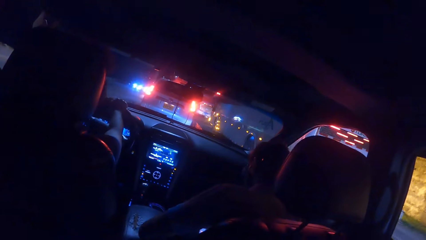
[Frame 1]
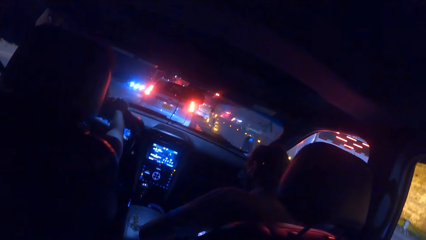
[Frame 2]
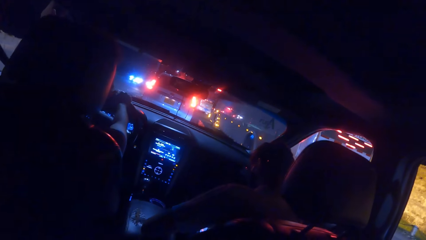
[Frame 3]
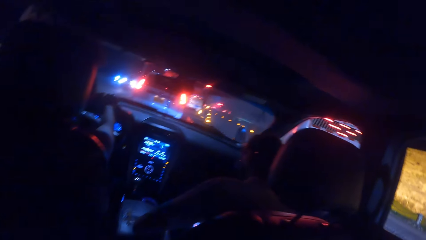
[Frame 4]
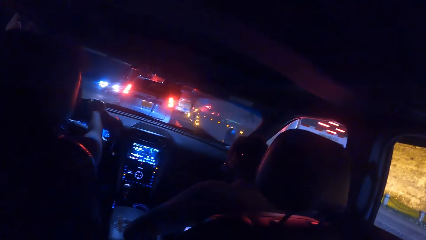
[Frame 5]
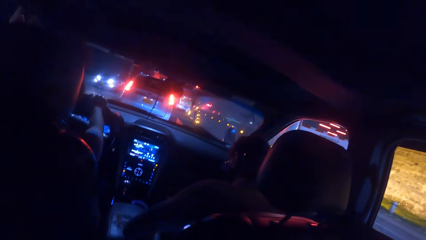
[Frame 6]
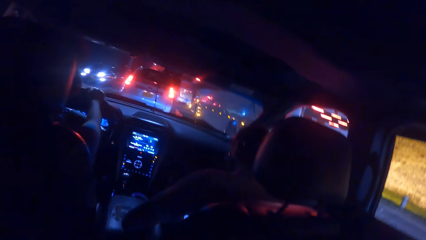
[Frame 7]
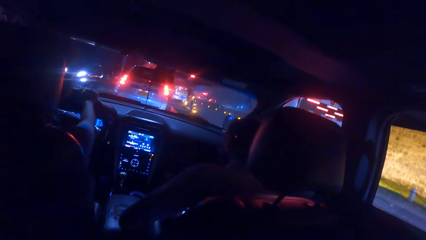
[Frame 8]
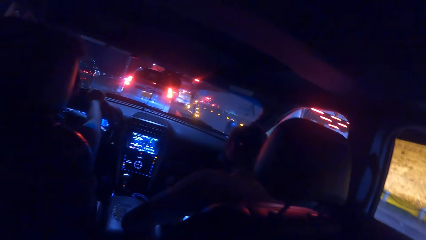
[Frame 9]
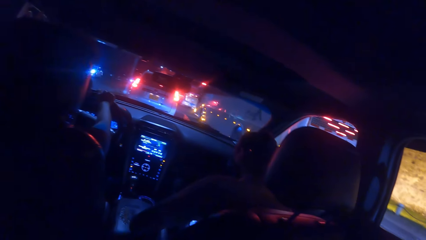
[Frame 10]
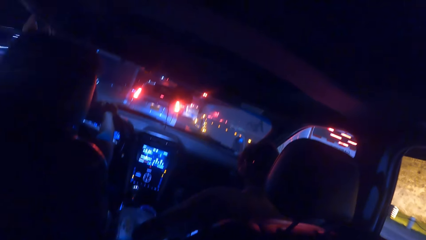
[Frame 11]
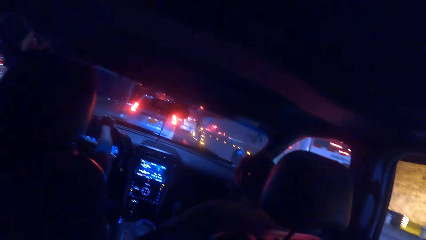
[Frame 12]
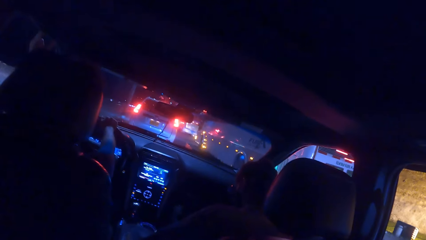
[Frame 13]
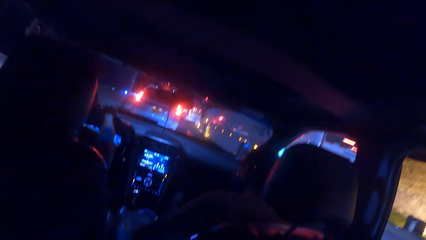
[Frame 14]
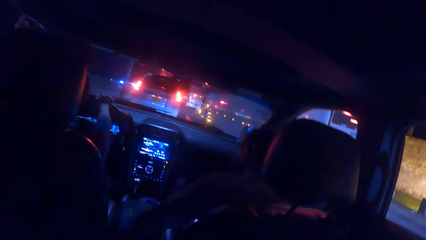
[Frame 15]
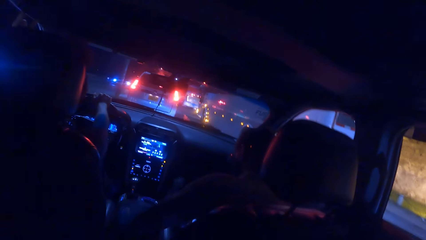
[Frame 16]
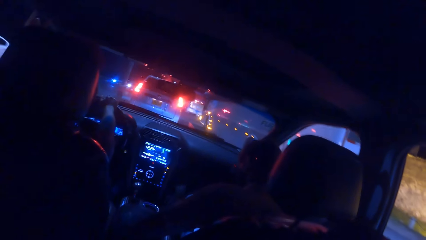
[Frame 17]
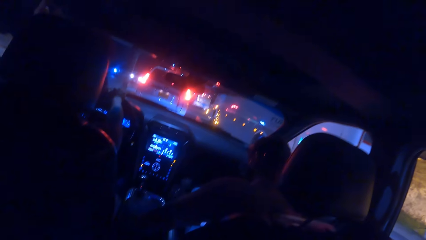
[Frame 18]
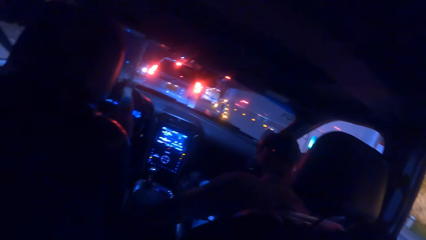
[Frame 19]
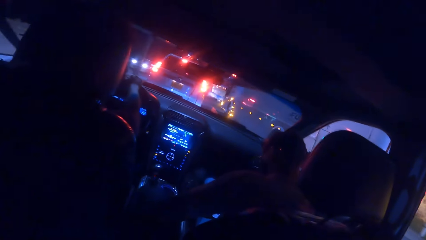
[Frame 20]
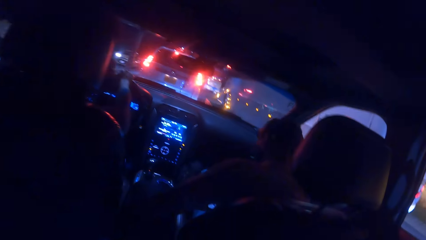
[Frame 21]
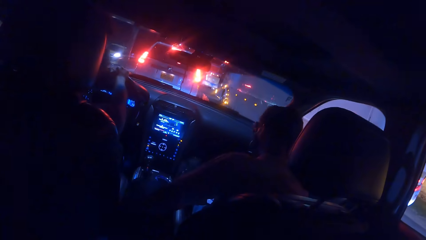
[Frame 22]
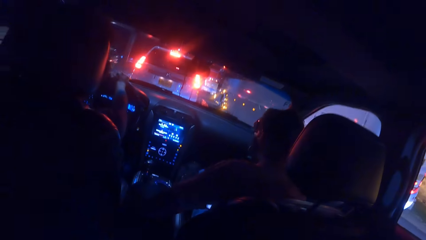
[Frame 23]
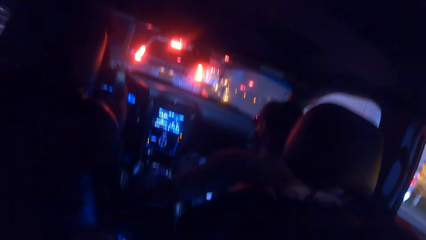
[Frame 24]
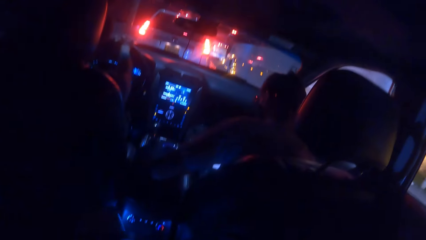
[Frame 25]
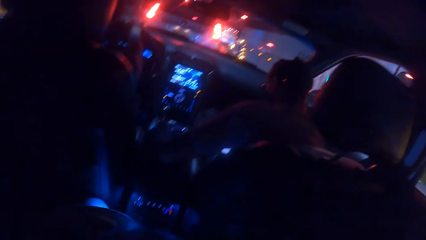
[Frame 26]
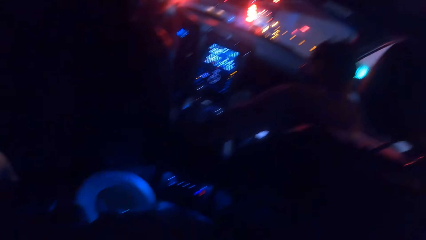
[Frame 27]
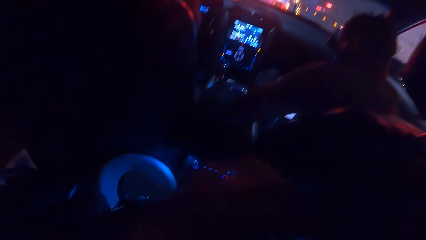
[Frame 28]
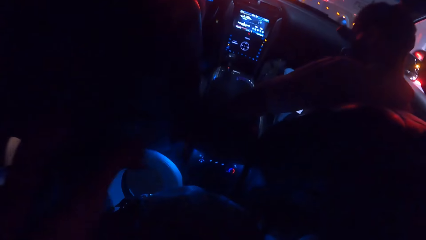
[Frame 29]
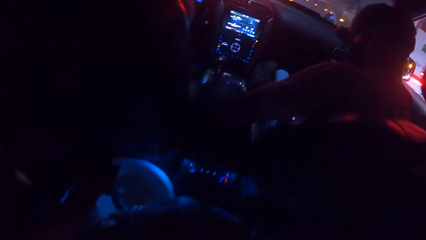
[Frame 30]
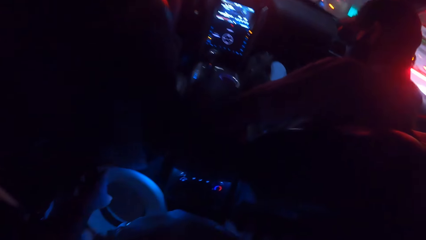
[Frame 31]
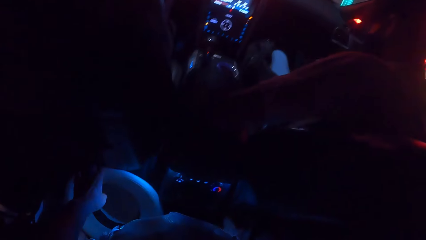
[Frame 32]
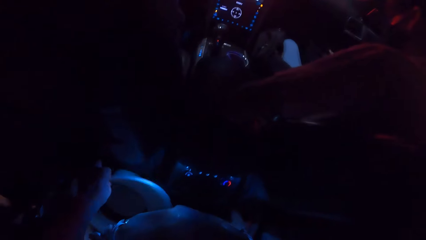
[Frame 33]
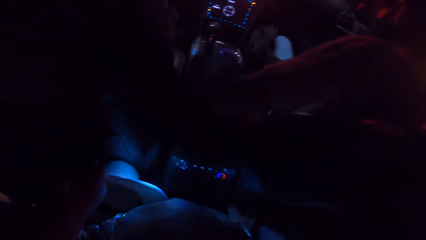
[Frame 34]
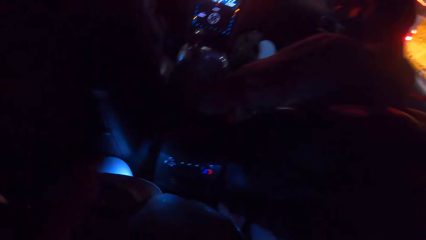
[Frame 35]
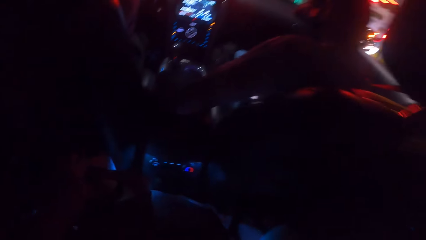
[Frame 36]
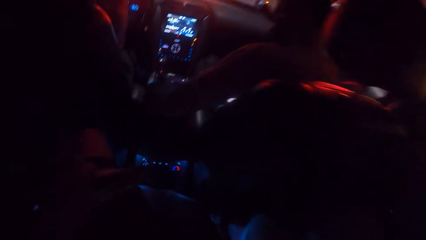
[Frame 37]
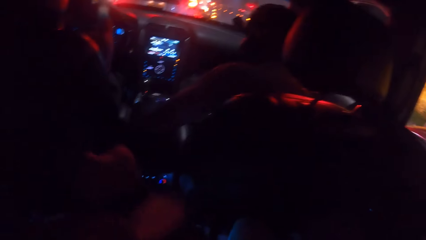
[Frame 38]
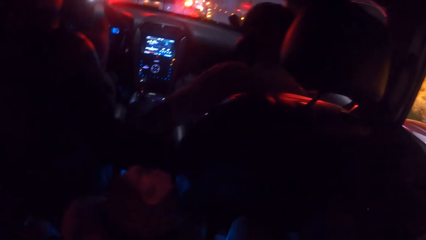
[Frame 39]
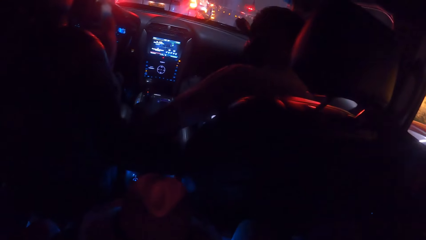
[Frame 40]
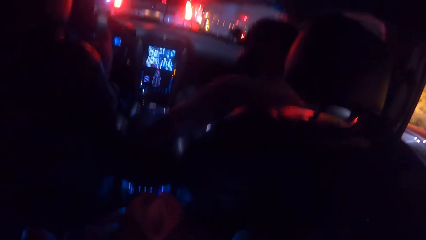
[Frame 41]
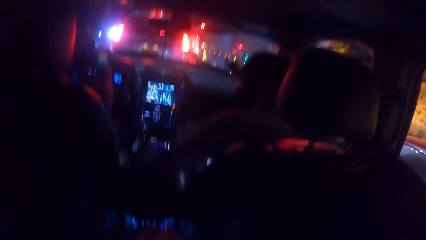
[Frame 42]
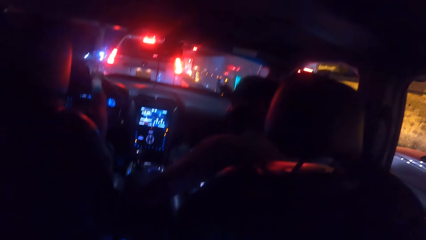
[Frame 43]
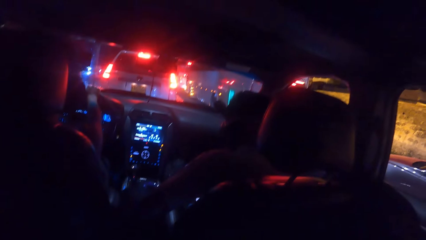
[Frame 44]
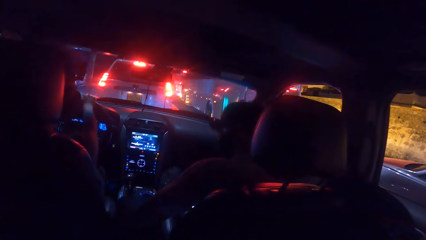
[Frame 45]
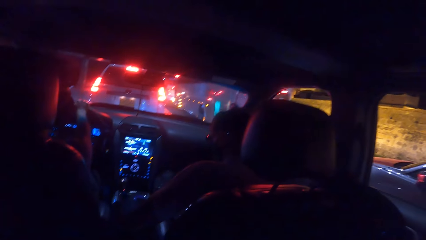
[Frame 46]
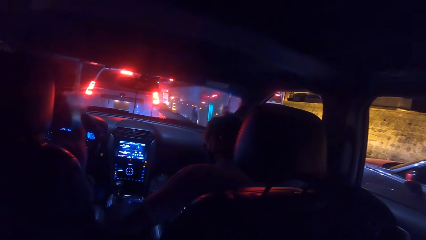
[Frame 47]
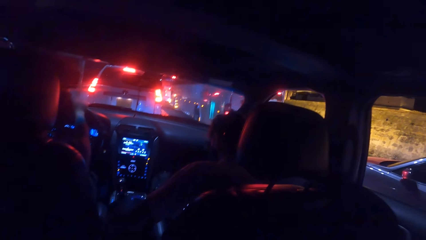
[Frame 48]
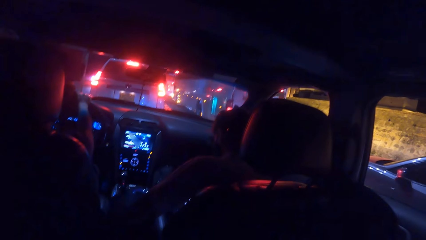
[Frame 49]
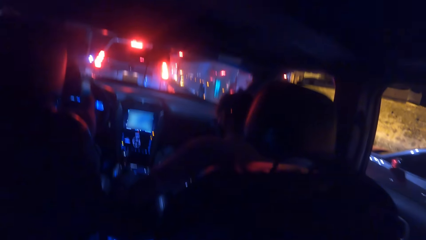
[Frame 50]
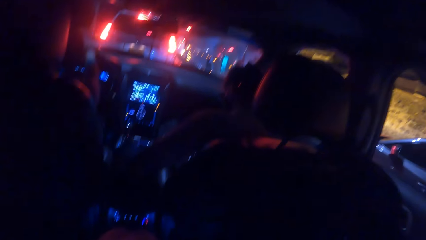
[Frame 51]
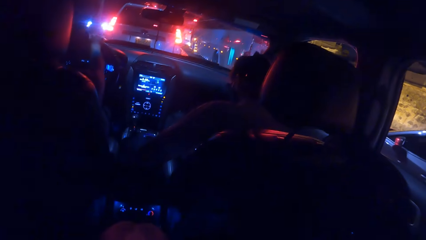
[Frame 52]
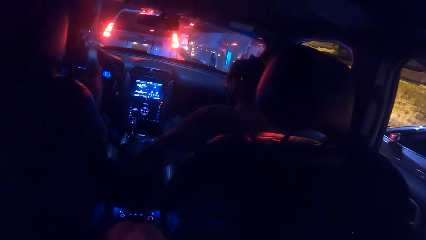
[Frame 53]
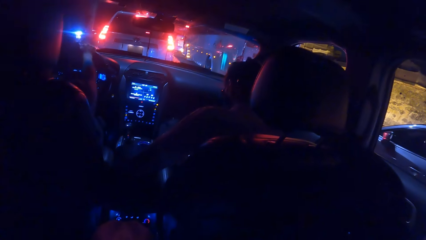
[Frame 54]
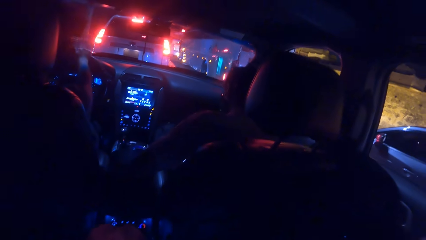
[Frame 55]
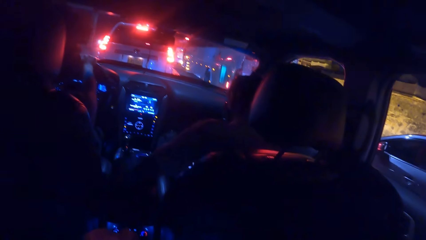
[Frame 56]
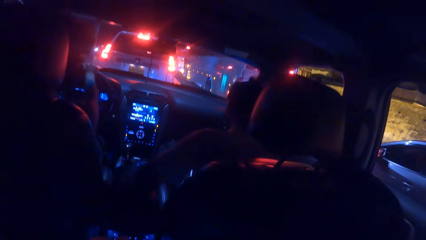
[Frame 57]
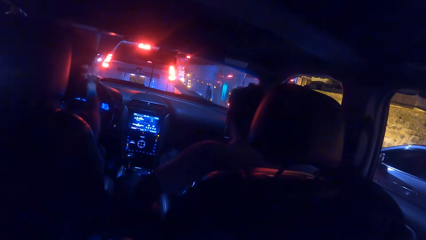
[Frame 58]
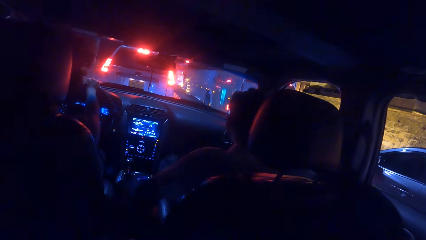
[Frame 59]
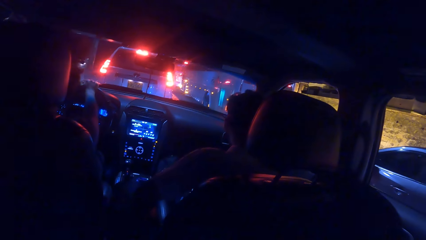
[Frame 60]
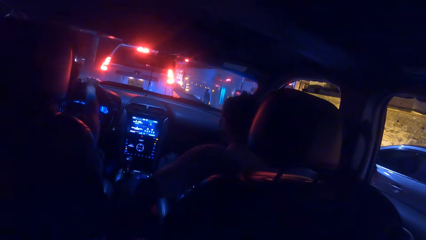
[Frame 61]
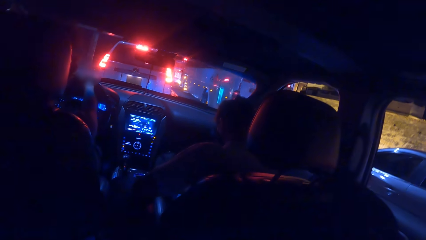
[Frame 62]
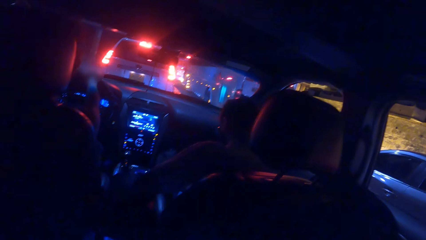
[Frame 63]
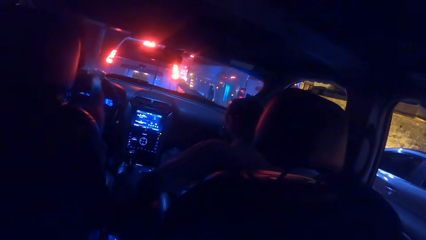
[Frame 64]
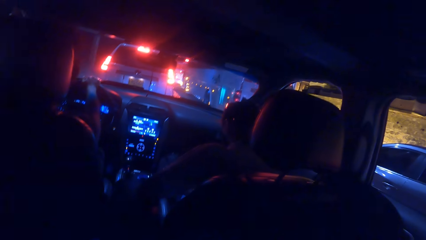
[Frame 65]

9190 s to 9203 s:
A person moves a hand. The camera wearer picks up a hat from an arm rest of the car with his left hand. He holds the hat with both hands.

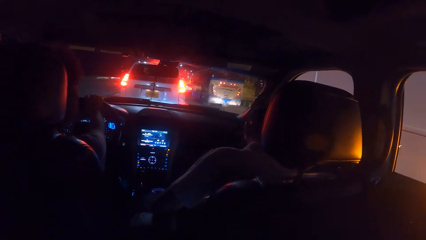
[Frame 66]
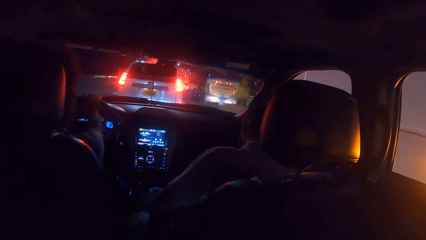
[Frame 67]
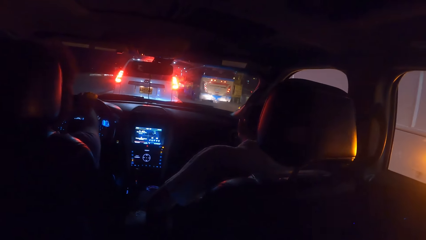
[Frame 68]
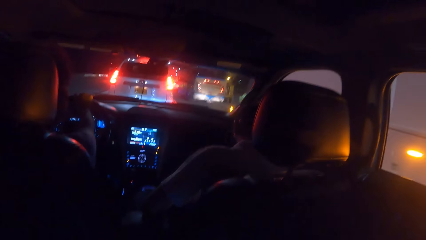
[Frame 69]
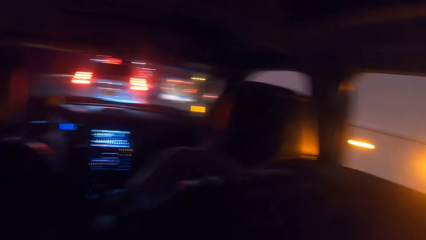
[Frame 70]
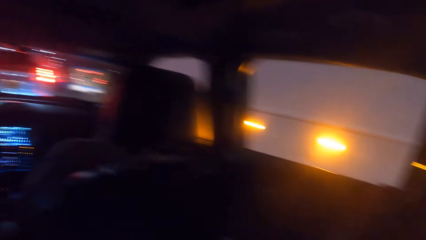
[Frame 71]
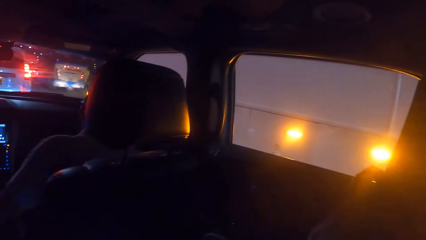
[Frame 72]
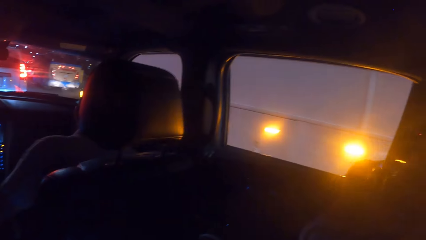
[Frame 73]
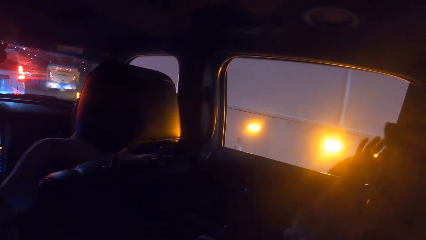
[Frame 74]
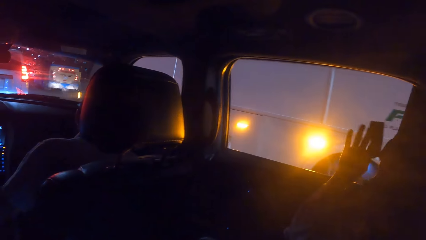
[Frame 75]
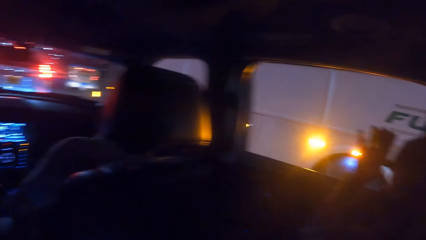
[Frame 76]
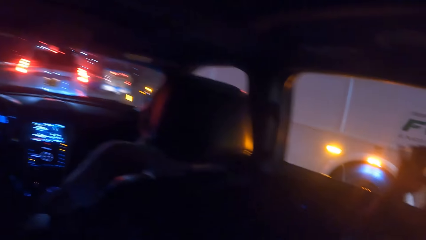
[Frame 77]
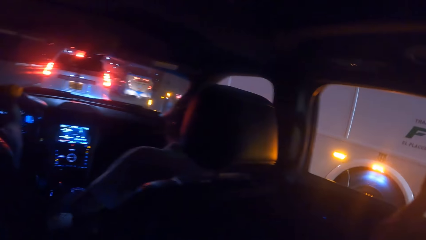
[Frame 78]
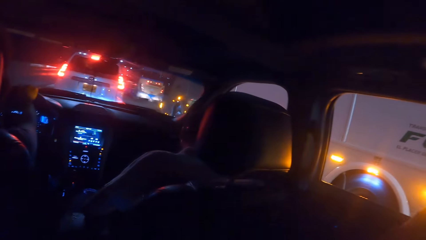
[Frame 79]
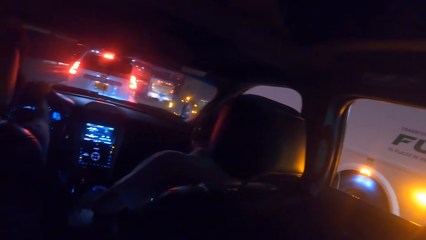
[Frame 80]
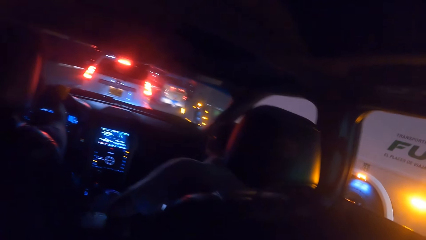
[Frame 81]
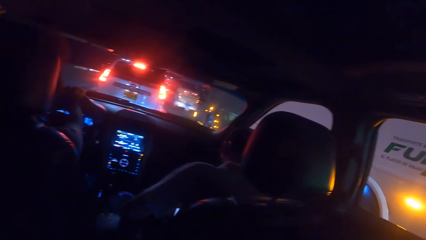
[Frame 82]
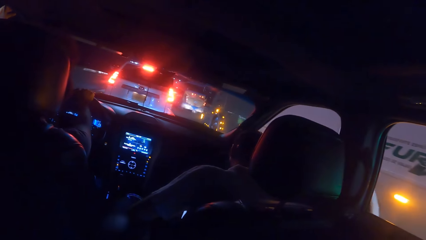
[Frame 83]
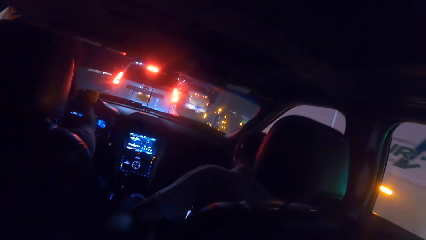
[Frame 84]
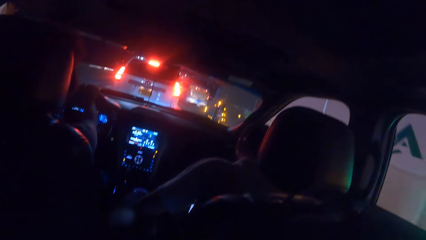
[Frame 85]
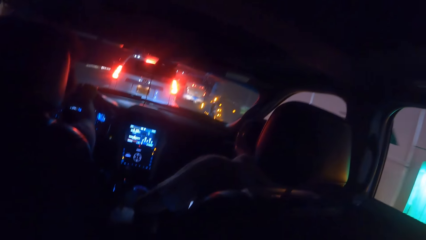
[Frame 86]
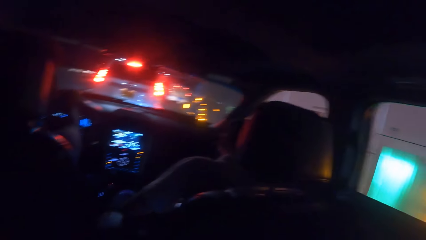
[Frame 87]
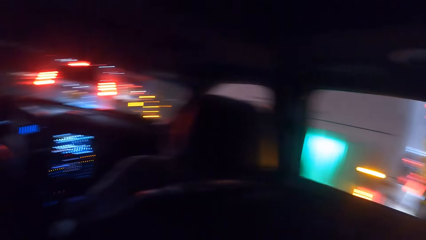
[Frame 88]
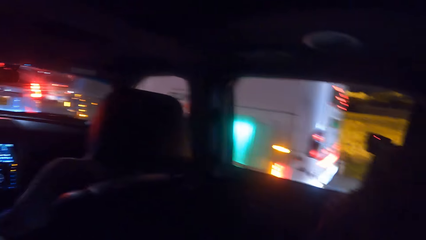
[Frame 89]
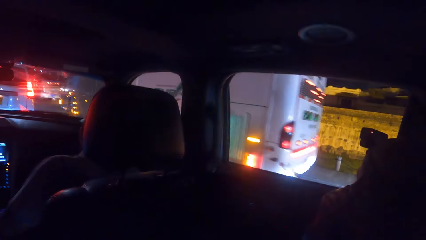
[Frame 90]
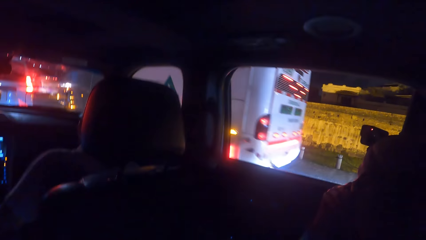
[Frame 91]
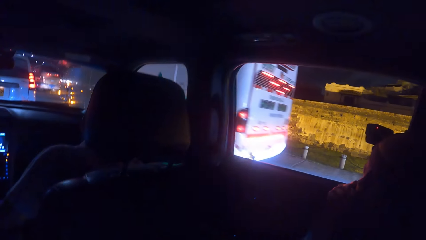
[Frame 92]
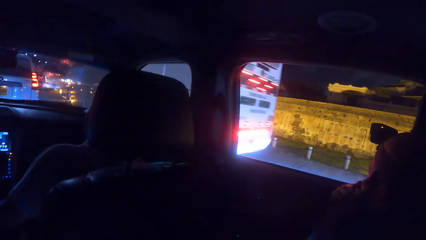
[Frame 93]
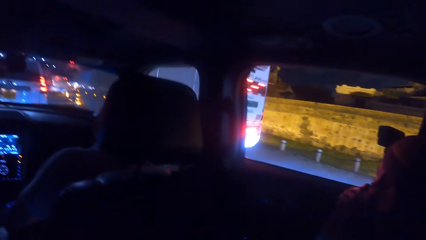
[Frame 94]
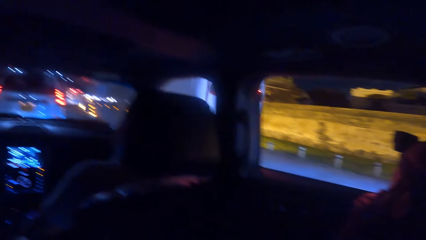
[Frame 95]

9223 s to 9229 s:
A woman holds a phone with both hands. The woman moves a hand.
